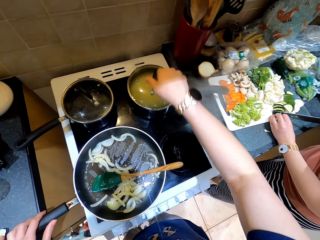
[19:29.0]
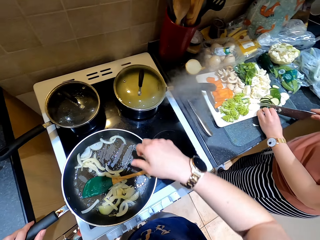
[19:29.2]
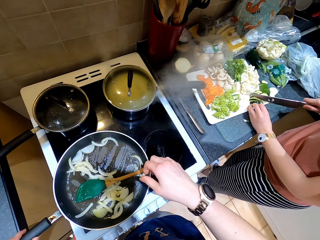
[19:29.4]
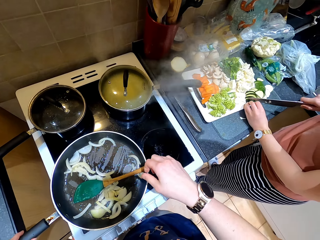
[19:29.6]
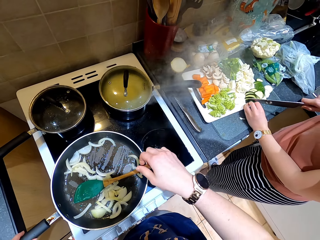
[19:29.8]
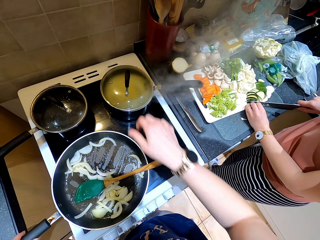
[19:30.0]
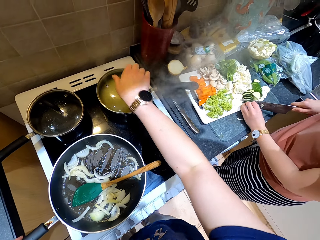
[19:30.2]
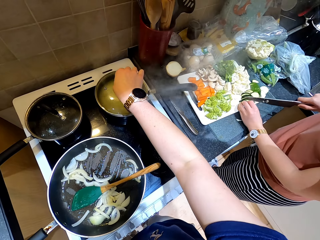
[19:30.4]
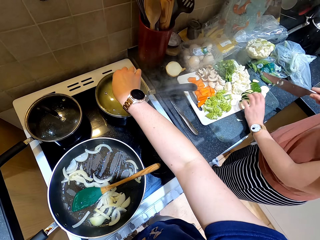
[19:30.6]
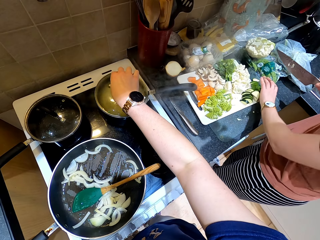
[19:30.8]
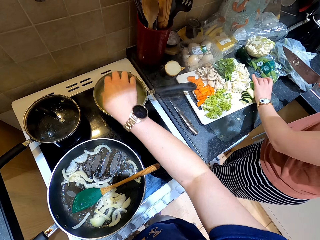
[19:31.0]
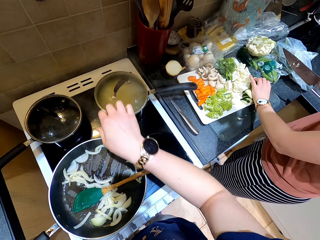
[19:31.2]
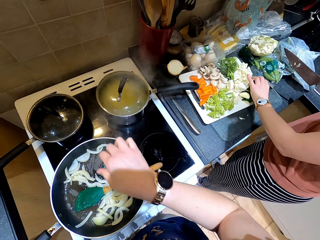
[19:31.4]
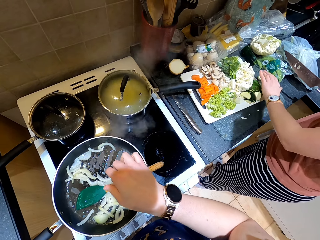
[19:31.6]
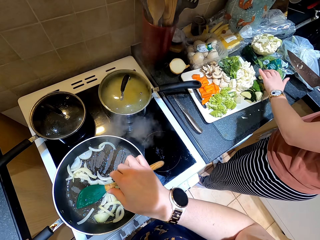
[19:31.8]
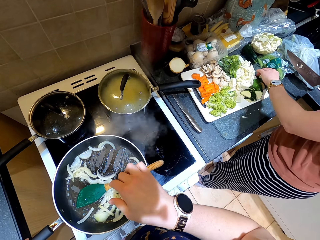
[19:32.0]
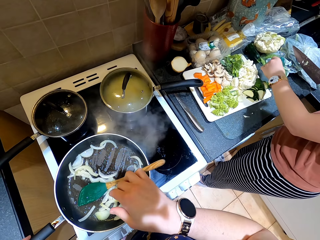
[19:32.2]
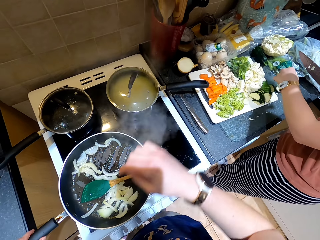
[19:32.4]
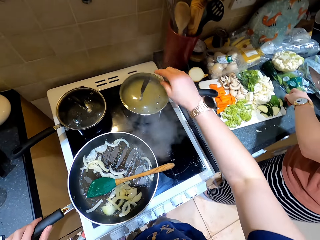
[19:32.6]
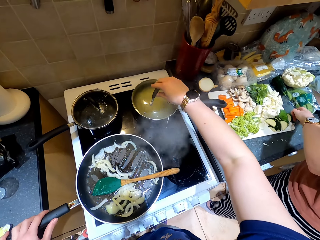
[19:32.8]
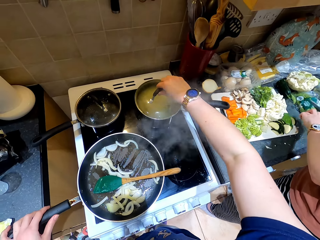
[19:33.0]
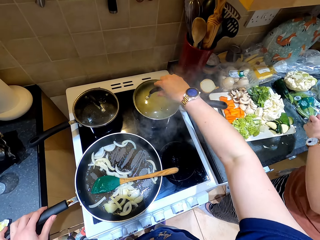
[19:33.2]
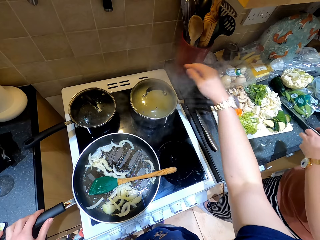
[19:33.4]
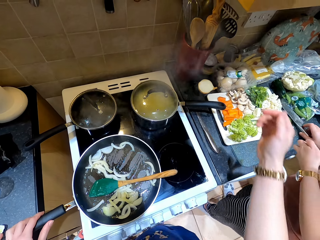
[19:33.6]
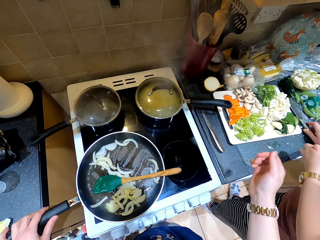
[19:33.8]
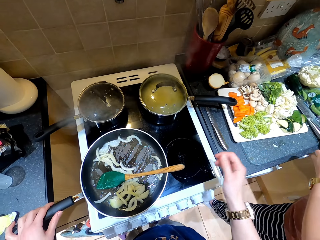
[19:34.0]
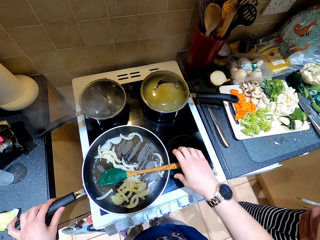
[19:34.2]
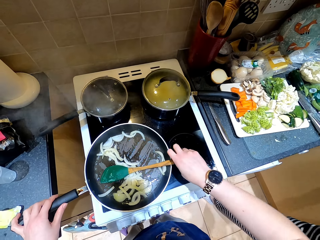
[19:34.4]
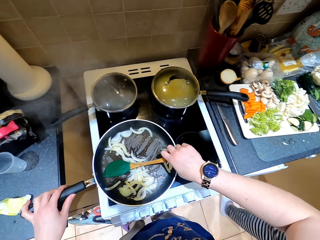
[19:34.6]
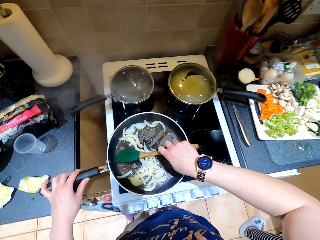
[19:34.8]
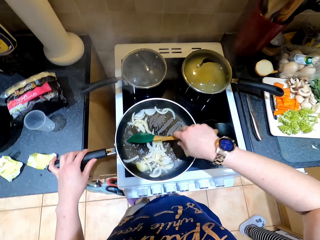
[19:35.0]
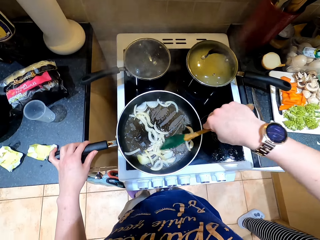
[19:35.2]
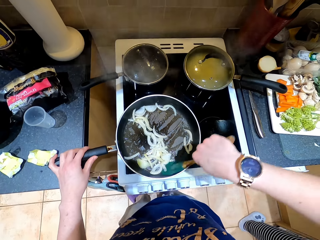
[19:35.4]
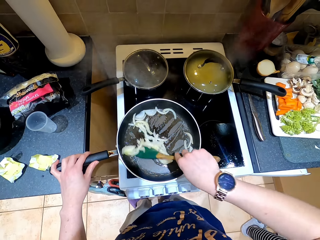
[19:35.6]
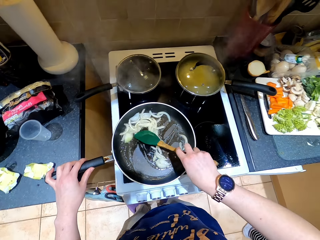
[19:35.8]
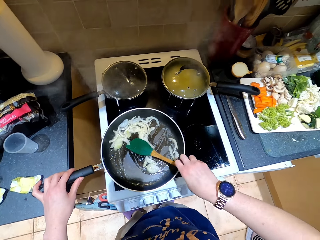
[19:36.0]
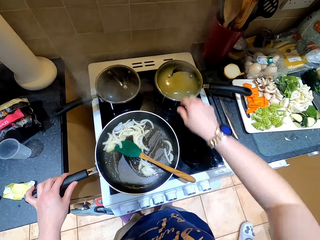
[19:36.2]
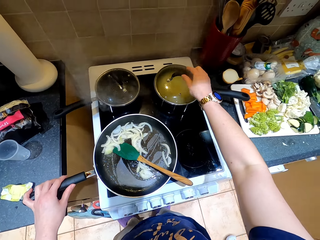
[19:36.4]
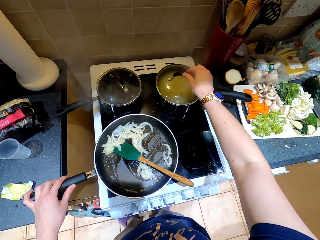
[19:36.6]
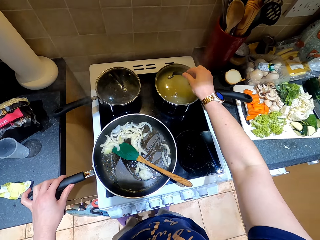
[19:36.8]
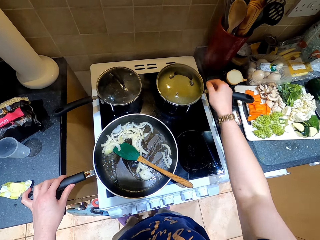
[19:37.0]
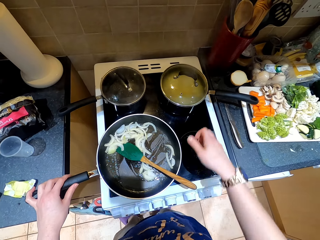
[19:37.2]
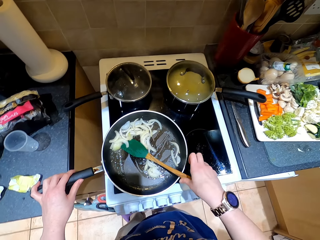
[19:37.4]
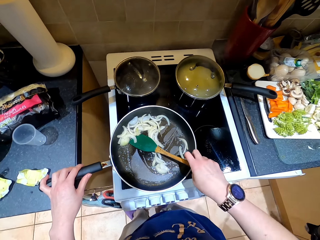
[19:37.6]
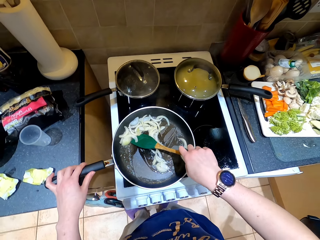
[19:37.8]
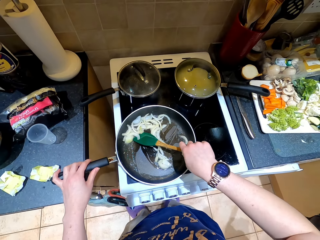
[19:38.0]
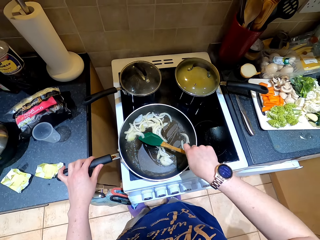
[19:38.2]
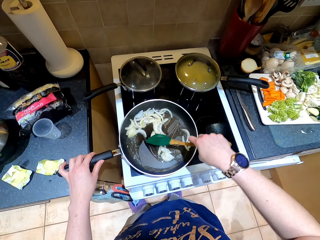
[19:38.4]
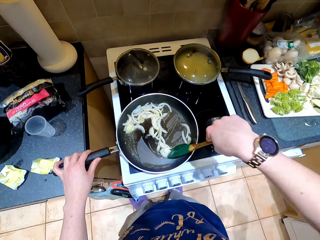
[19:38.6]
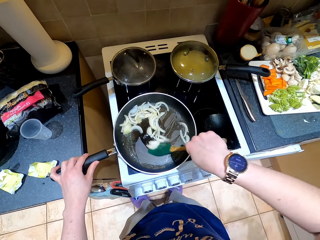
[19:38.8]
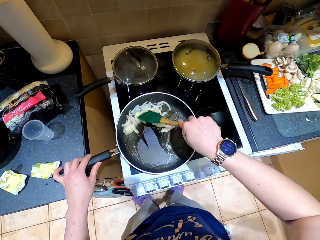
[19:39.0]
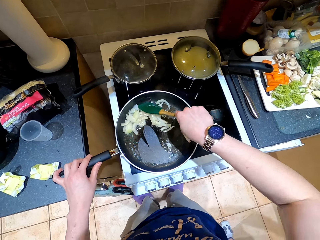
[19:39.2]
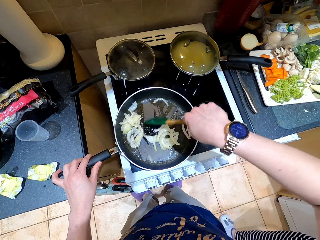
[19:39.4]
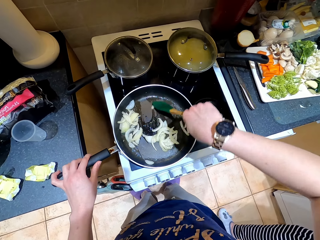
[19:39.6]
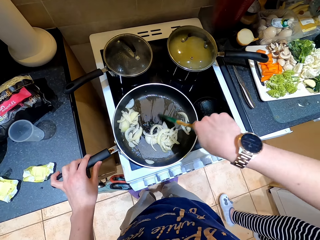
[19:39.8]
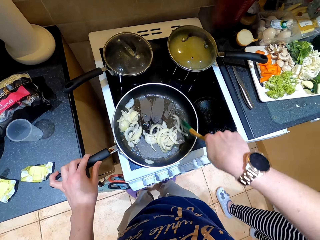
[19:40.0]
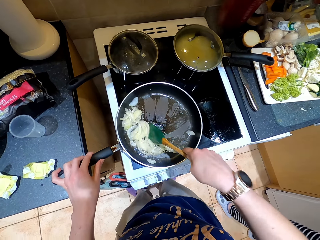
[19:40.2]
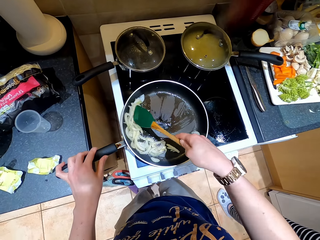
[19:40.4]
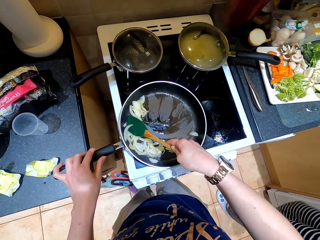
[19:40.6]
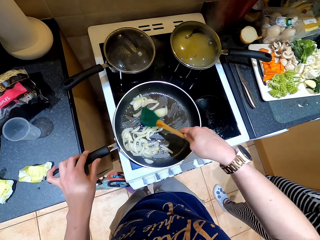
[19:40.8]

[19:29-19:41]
The camera wearer touches the cooking pot lid. They adjust the cooking pot lid. A lady gathers vegetables and picks something. The camera wearer touches the cooking pot lid. They adjust the cooking pot lid. The lady moves aside. The camera wearer holds a cooking spoon. They stir the onion. They adjust the cooking pot lid. They touch the cooking pot lid. They take the cooking spoon. They stir the onion.

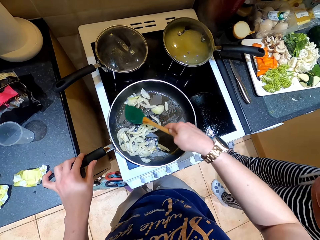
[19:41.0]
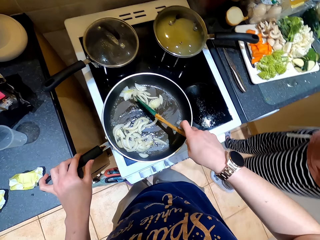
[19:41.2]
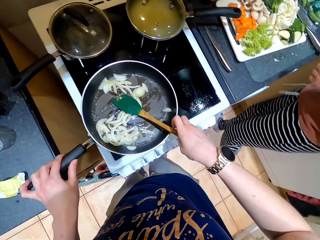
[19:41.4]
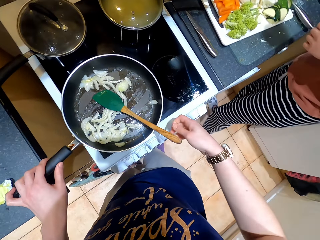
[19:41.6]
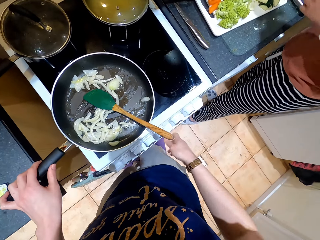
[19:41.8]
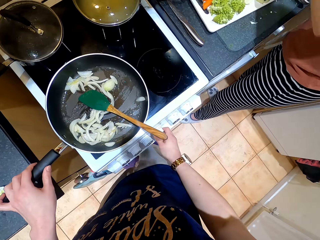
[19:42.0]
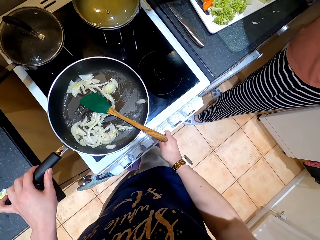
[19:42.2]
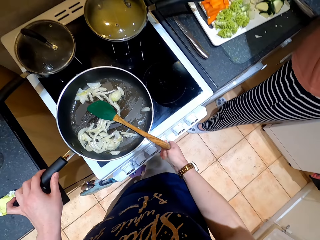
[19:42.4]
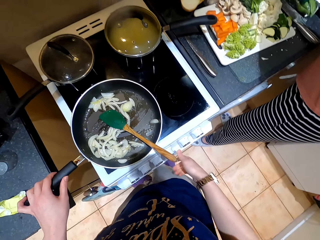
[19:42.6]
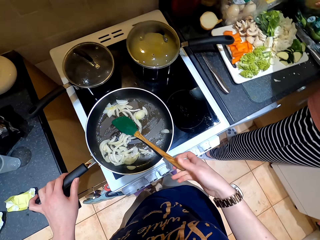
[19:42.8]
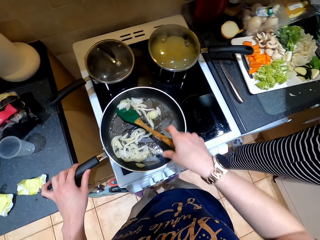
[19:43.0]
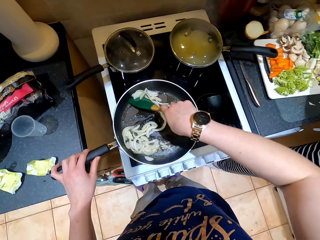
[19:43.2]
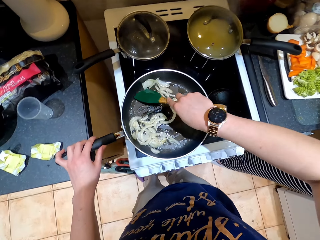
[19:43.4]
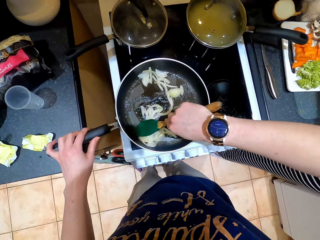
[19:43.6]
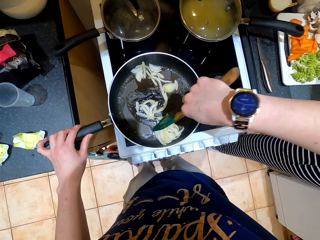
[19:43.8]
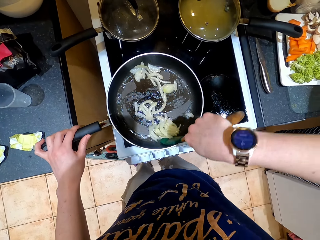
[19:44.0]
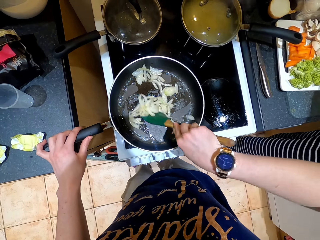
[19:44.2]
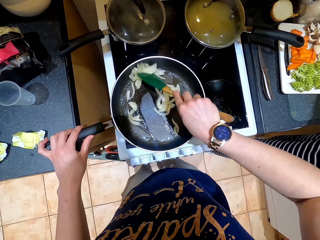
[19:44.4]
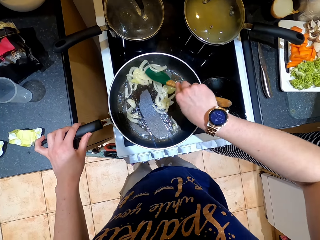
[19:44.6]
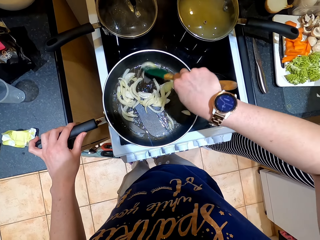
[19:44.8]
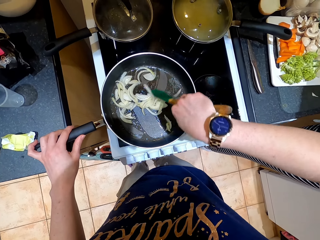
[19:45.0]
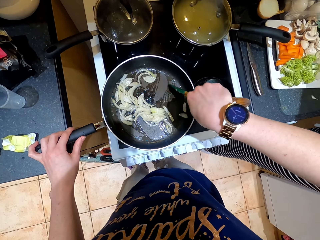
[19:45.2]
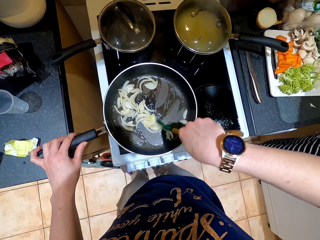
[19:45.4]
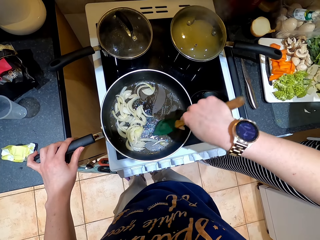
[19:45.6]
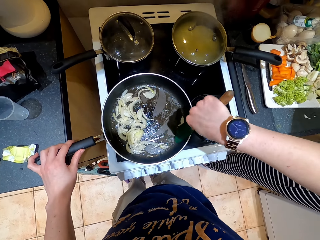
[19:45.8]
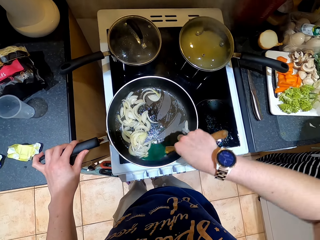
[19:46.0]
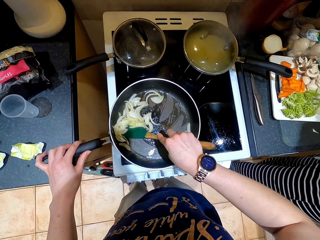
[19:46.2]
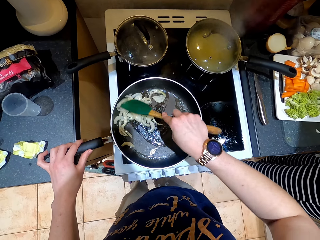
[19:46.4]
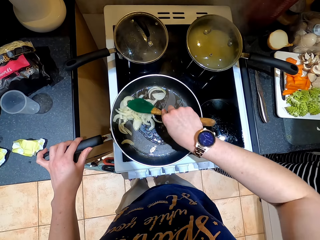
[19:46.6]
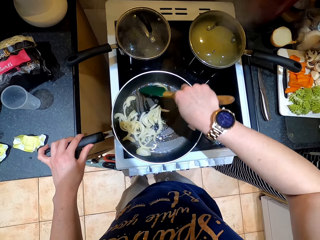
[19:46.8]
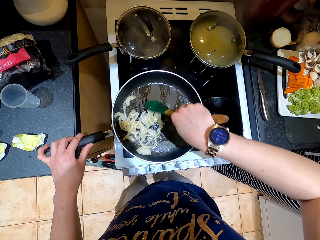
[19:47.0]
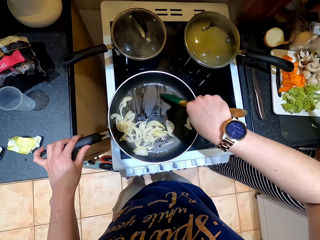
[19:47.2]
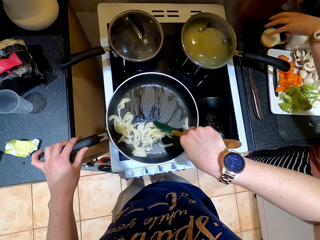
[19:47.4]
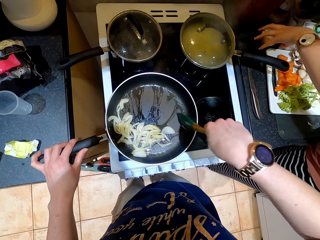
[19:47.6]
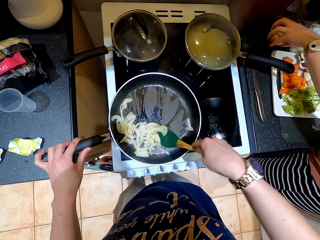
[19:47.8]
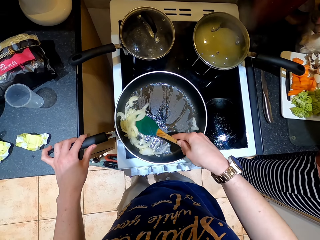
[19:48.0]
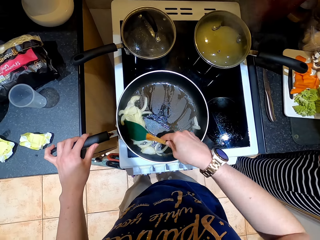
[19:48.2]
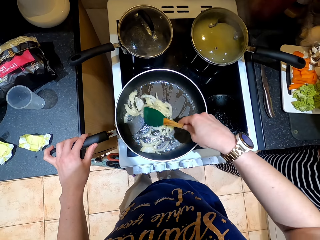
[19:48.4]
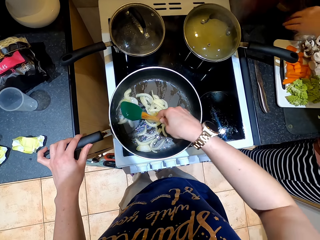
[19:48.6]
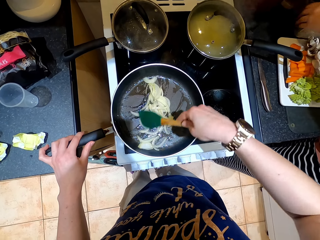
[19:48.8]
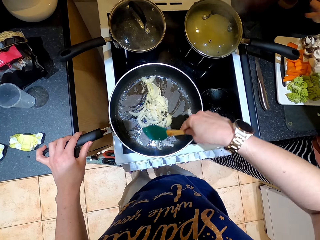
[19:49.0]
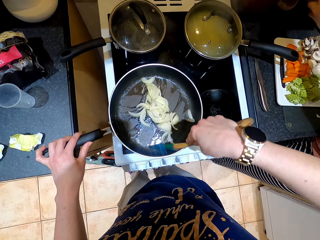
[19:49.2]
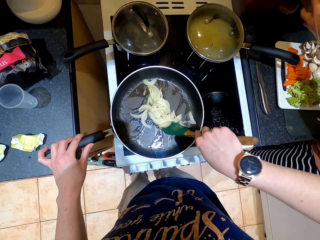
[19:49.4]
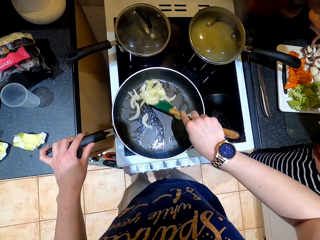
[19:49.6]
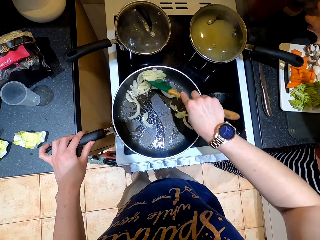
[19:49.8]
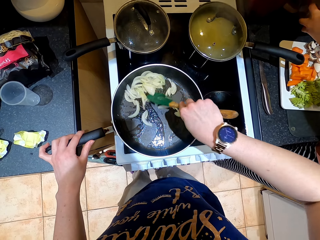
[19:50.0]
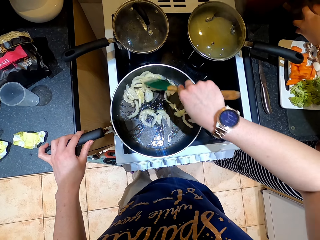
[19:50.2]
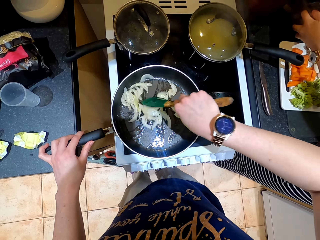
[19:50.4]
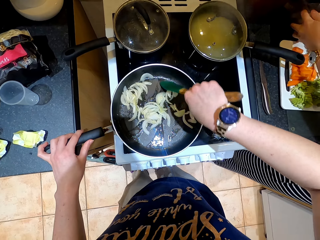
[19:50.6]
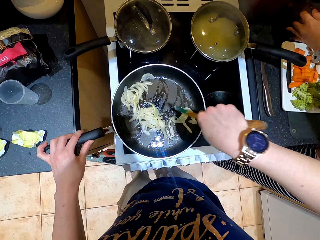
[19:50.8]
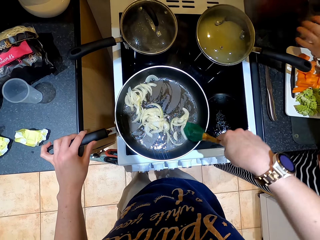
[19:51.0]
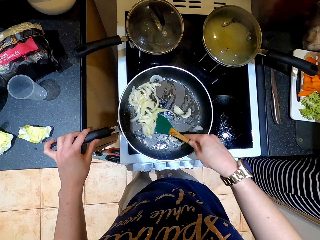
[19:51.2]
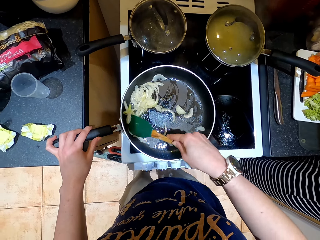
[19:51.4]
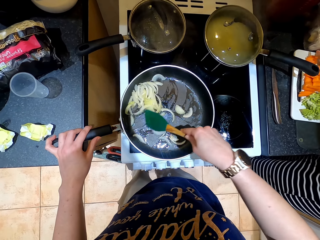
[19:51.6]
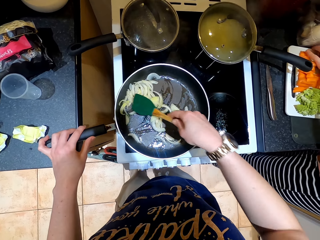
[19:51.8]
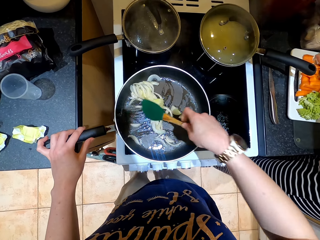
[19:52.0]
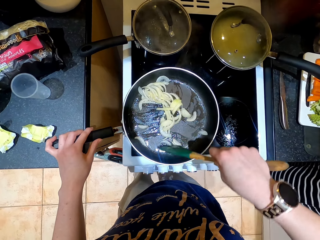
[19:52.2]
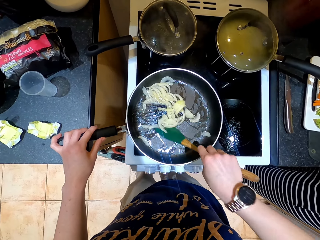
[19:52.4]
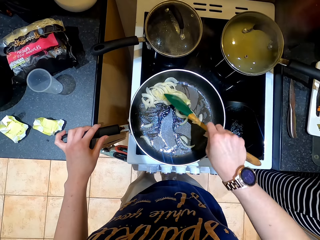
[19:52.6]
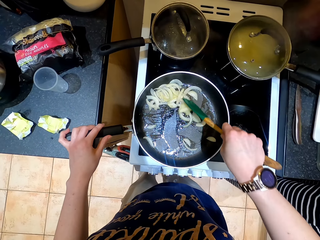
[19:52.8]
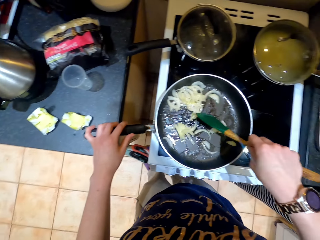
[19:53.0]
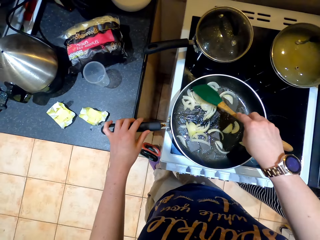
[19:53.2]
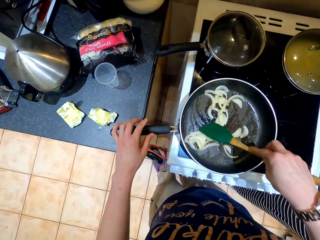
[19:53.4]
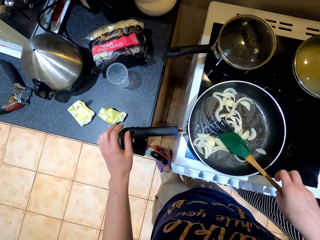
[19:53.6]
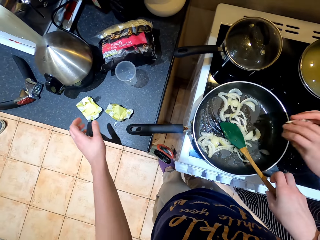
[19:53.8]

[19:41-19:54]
A lady moves around. The camera wearer adjusts the cooker. They hold a cooking spoon. They stir the onion. The lady picks a vegetable, takes something, puts something down and touches the vegetables.
